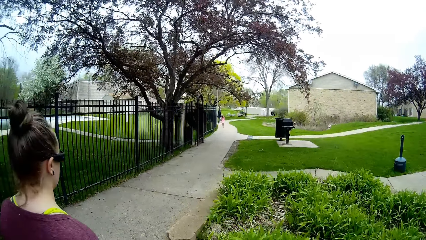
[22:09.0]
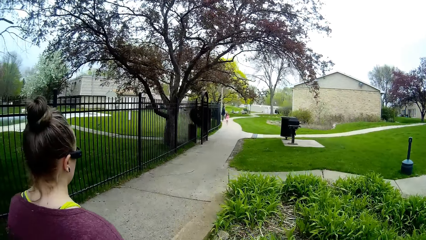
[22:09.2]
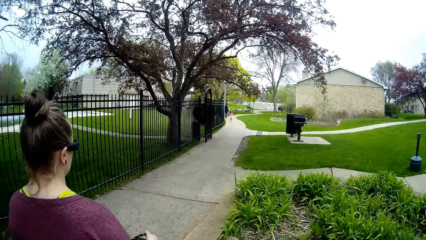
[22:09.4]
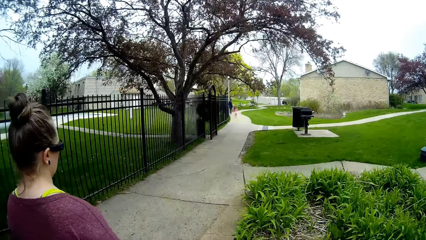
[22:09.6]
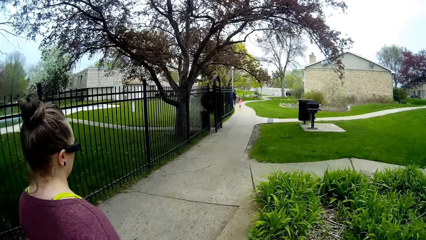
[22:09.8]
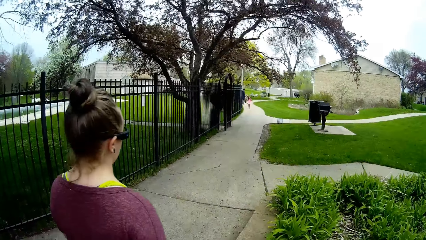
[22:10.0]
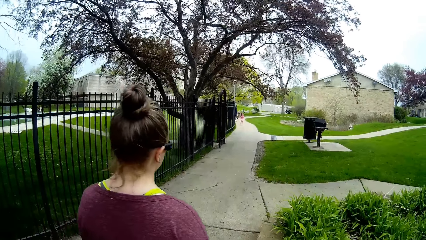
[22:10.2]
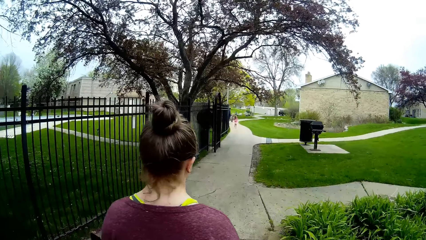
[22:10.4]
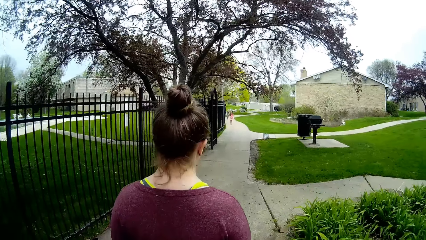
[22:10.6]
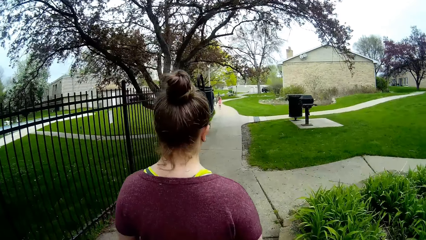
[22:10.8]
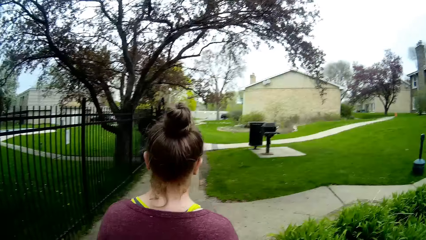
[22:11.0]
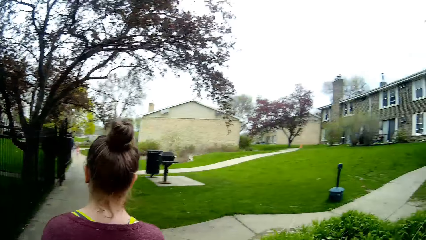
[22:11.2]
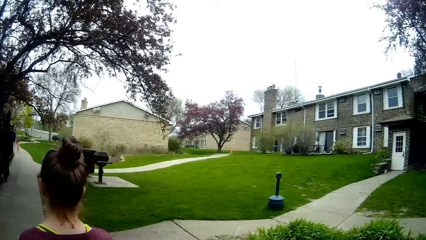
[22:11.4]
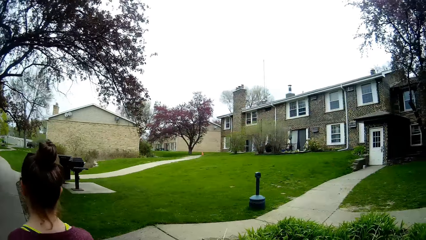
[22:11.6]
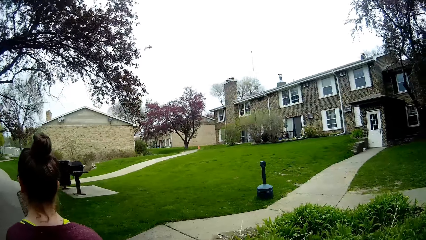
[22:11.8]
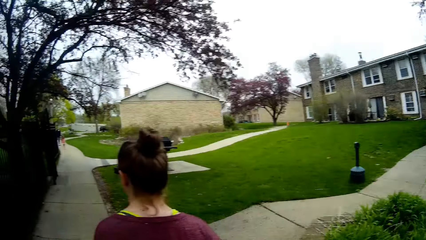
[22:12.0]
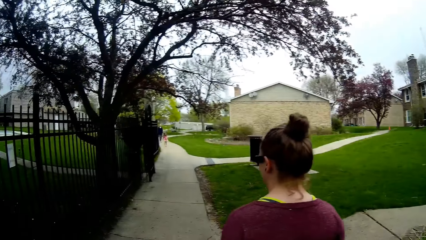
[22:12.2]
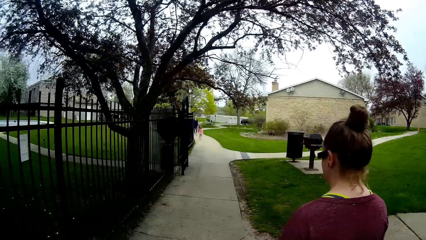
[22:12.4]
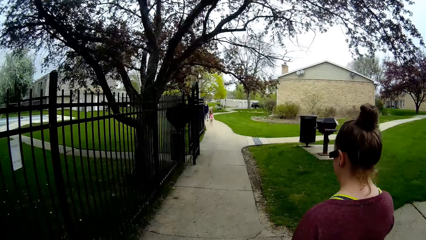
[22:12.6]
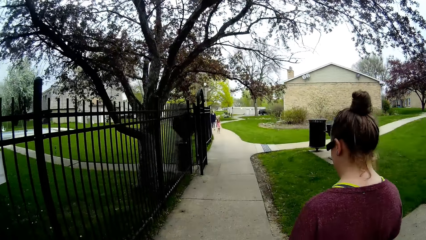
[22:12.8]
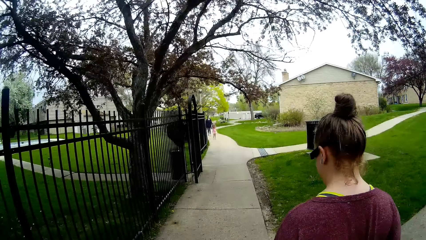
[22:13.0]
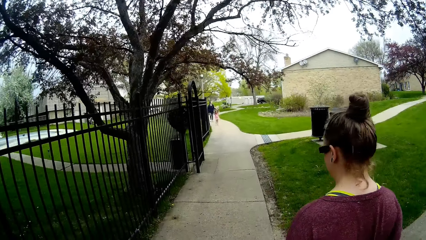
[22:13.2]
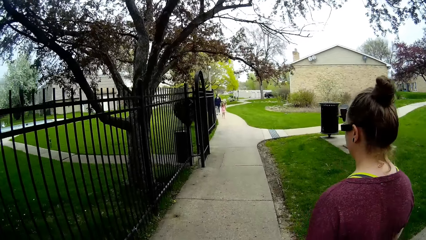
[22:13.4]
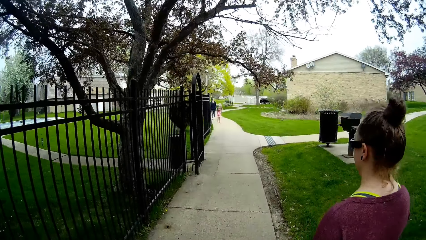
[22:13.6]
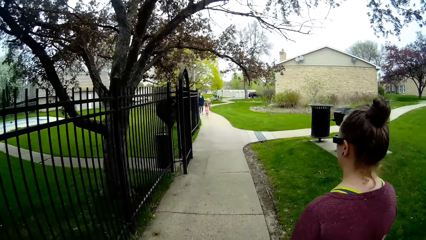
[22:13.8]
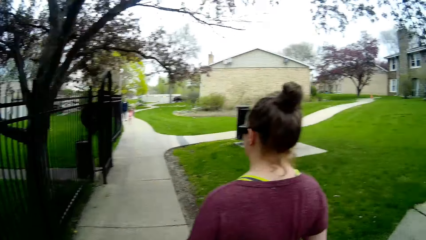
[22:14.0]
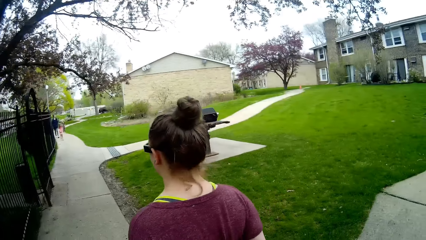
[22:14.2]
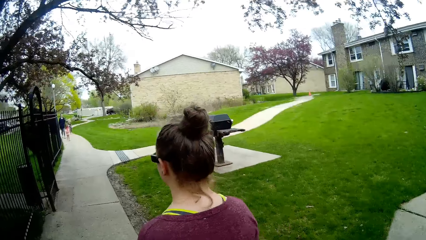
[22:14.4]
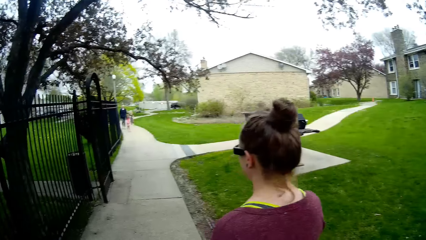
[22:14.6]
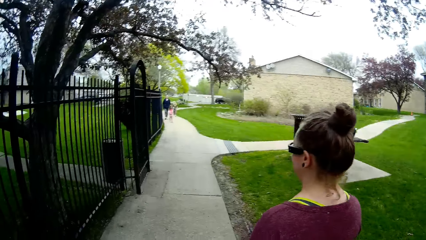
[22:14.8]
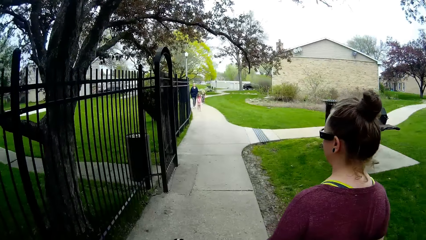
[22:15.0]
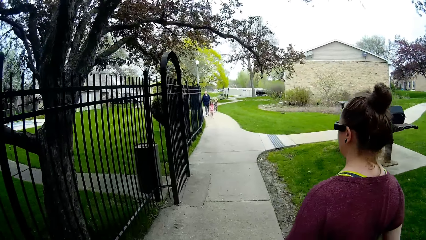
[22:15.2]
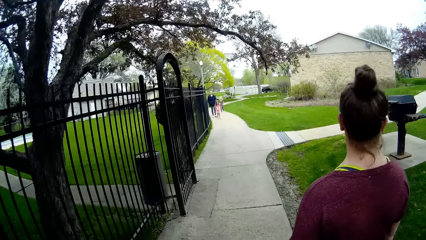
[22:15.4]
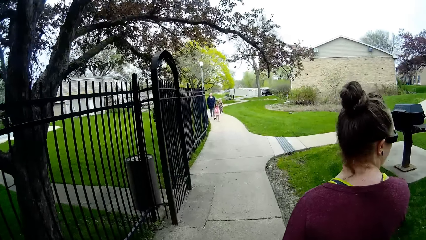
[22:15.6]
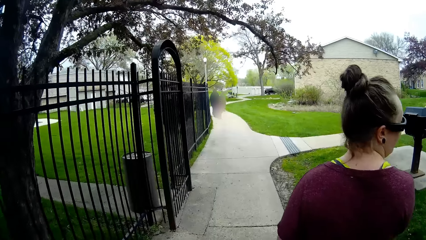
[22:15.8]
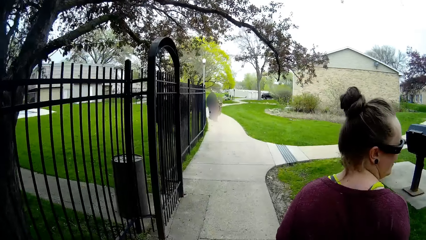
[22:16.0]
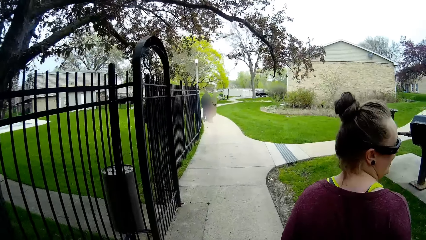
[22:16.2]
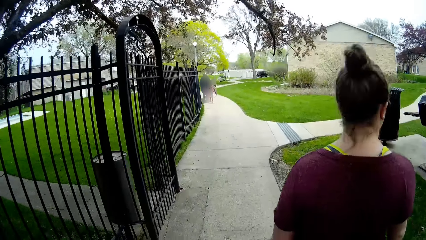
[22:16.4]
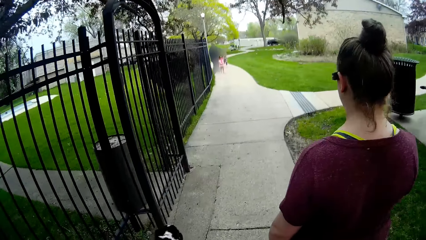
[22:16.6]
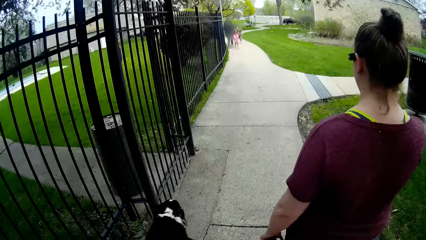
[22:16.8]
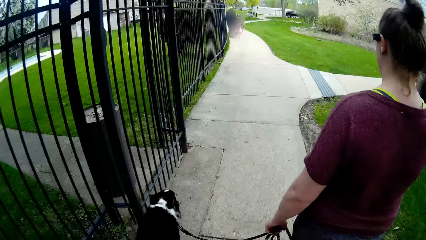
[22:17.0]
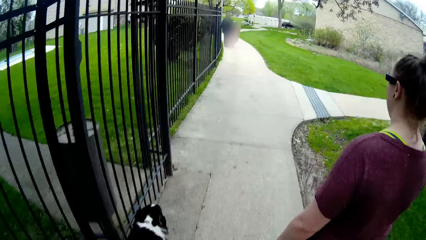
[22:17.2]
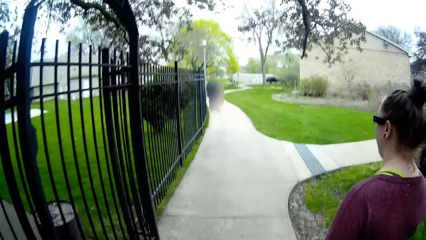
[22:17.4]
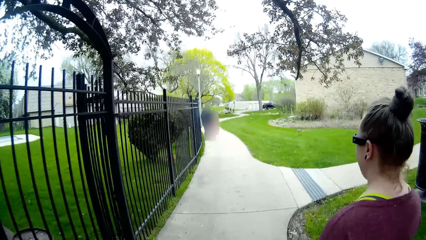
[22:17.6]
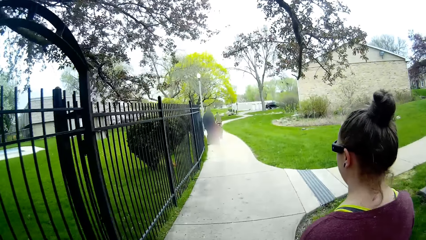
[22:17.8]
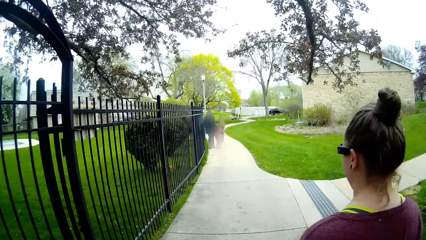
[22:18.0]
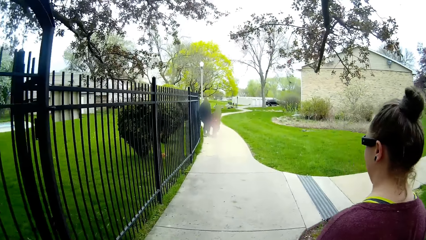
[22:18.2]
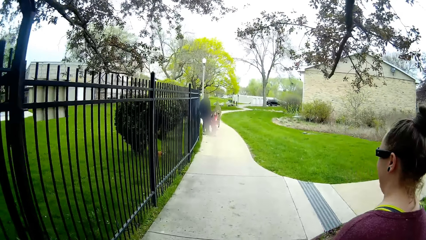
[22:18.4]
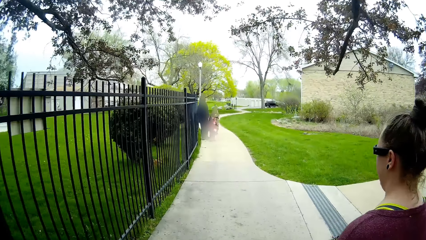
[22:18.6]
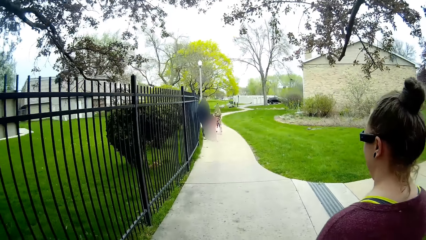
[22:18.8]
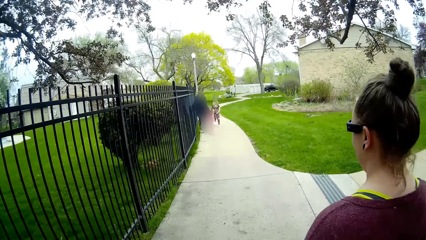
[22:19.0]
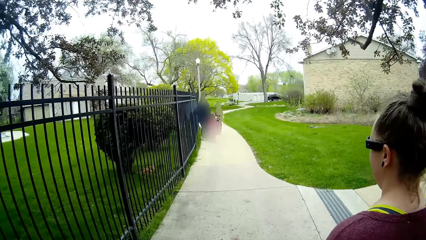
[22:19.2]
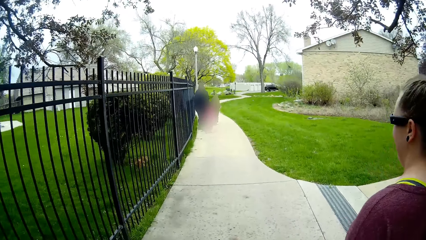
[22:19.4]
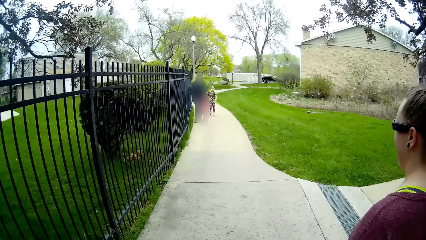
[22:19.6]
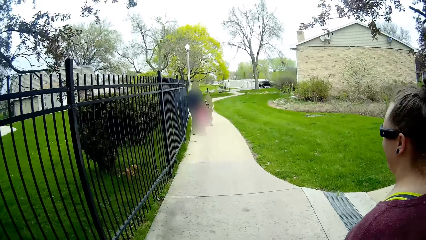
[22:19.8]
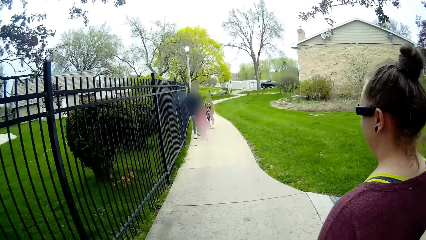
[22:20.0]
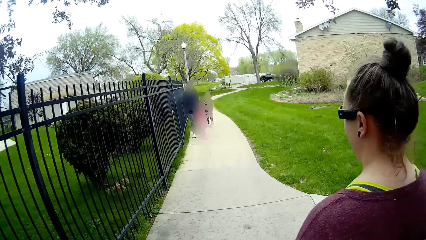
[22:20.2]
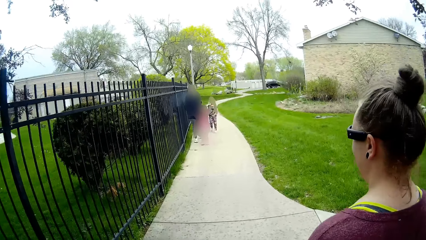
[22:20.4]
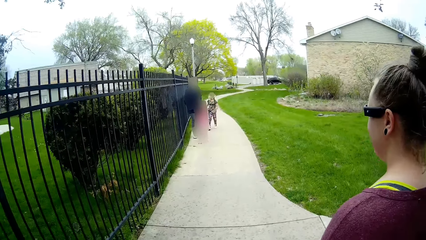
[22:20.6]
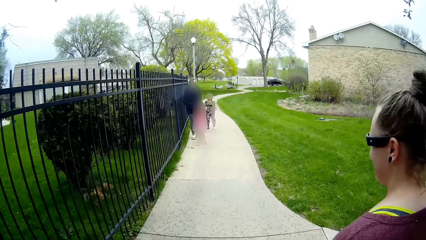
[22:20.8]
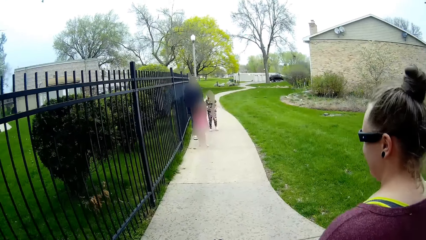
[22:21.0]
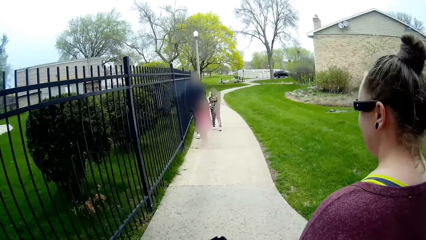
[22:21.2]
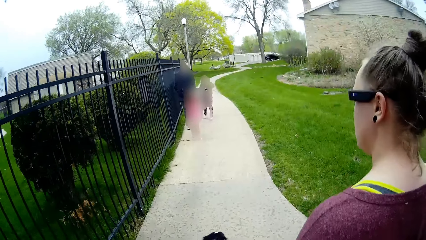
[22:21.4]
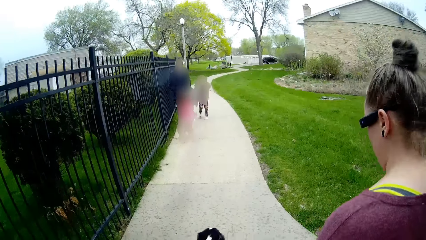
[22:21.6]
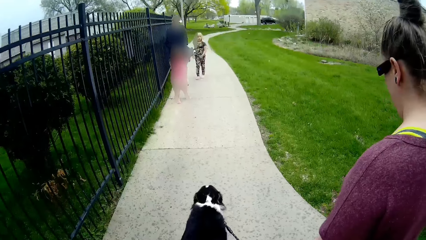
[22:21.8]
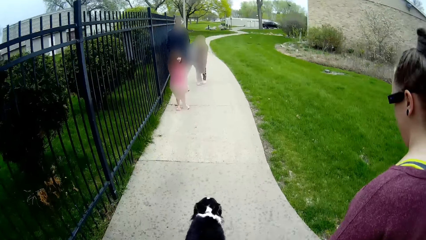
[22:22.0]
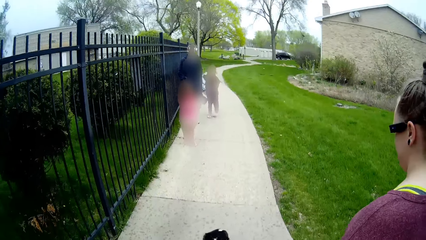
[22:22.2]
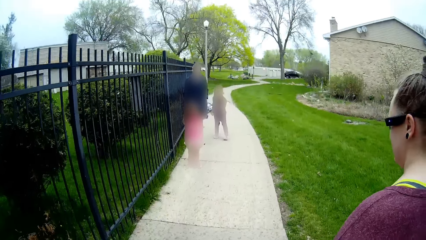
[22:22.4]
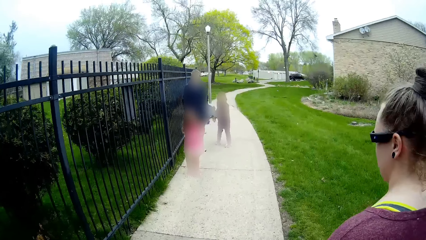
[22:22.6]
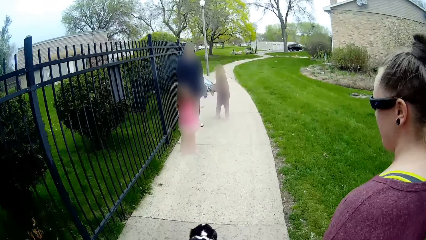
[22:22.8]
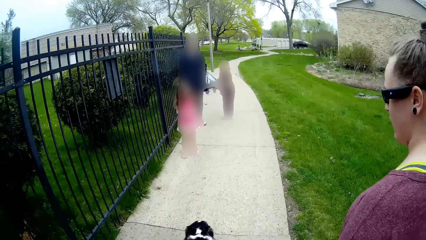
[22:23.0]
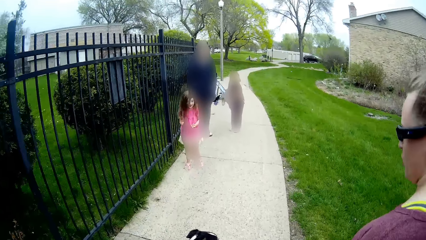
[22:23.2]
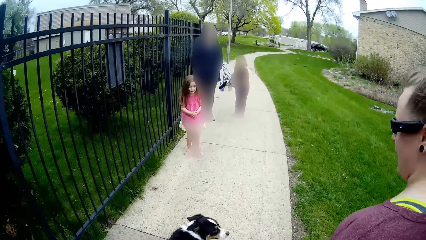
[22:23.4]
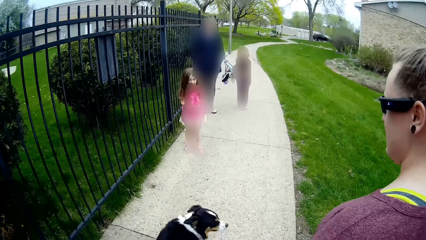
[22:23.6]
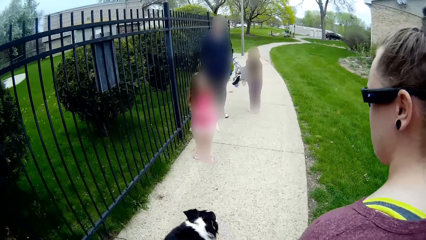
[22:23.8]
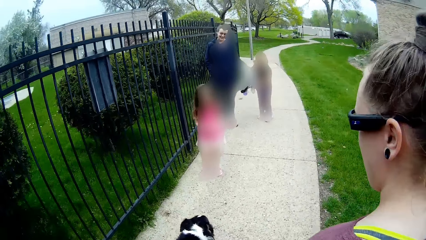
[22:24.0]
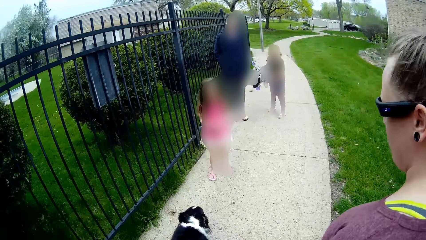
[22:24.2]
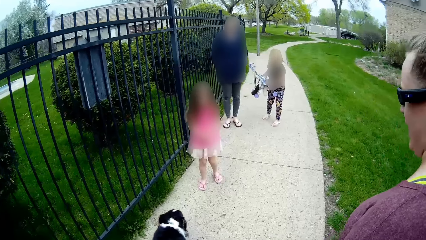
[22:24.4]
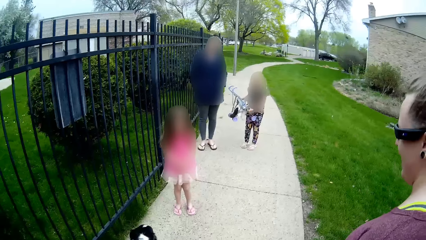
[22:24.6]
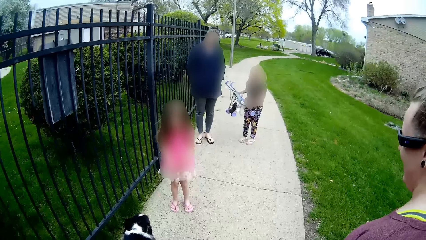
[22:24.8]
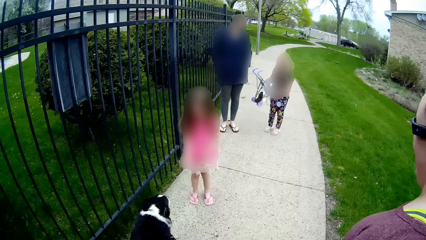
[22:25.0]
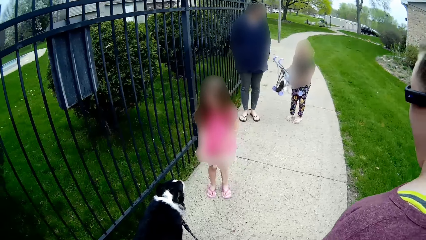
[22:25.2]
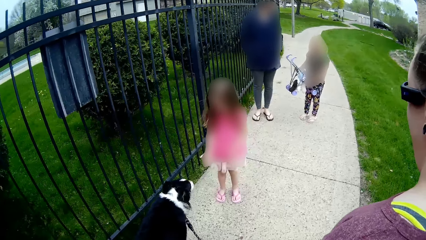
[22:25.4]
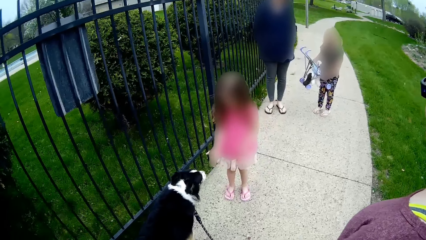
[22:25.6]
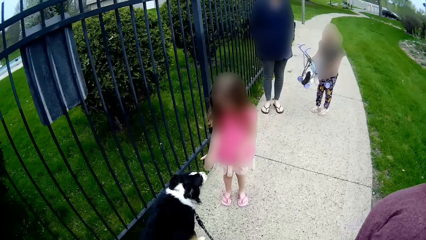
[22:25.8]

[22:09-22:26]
The camera wearer interacts with a girl. The woman interacts with the girl.
